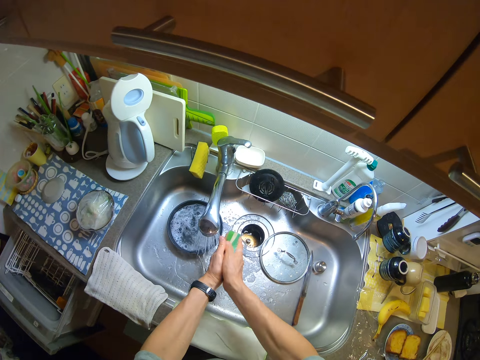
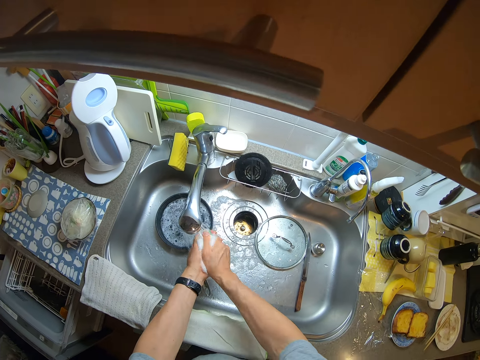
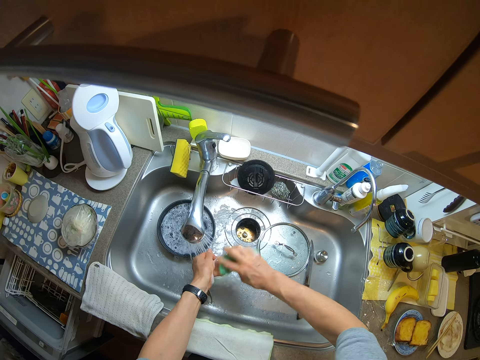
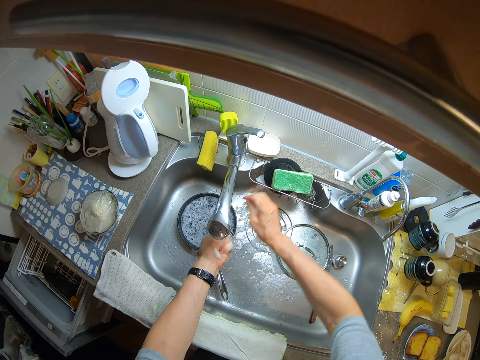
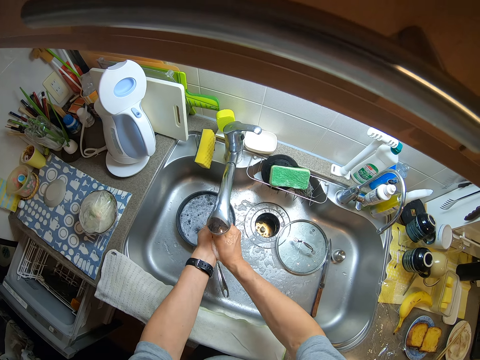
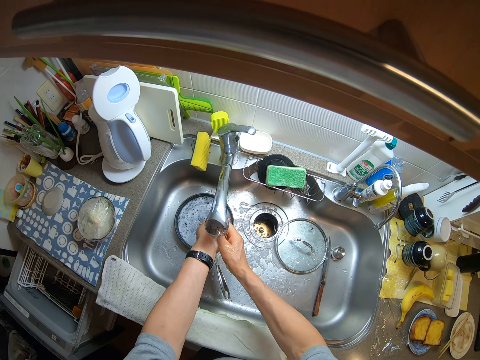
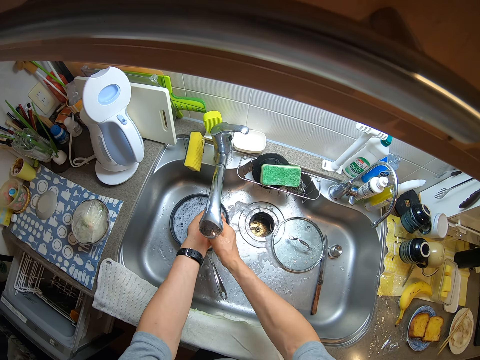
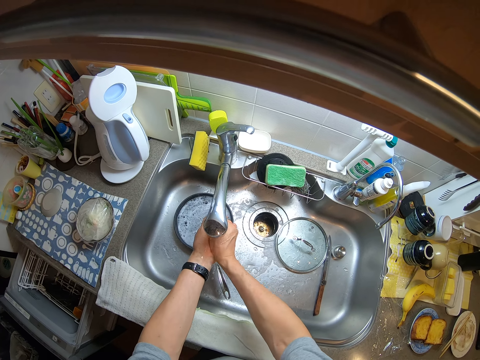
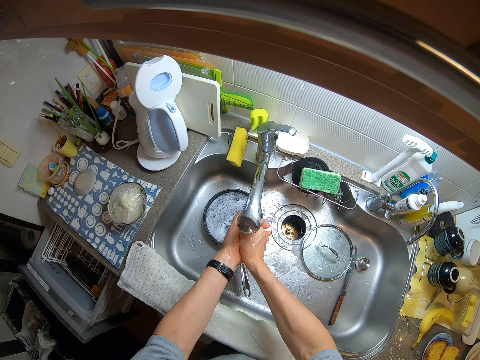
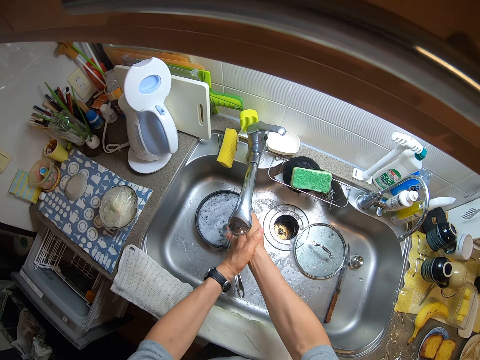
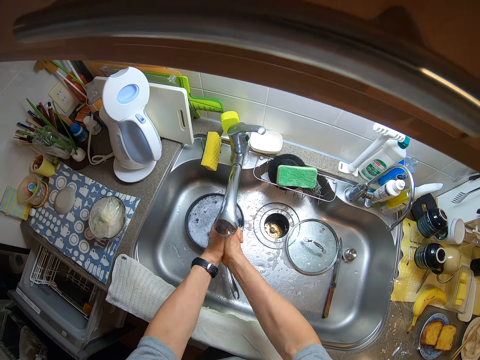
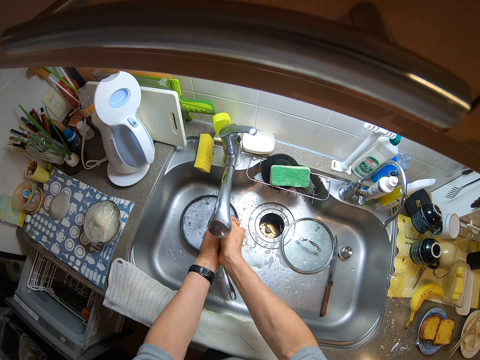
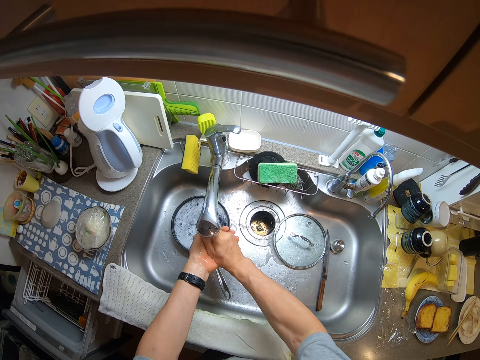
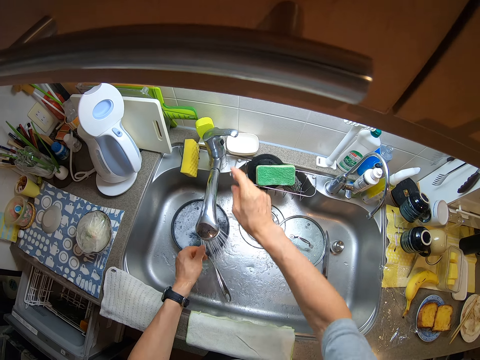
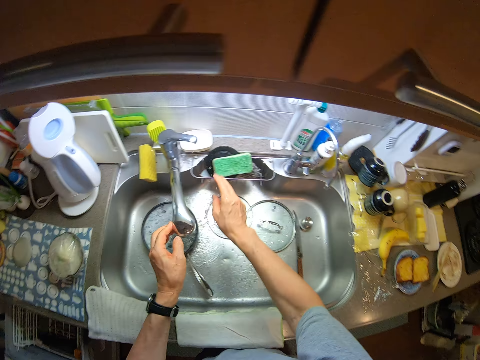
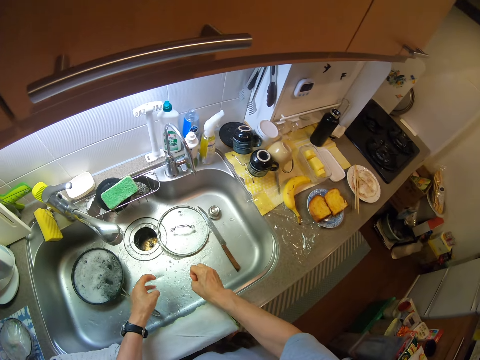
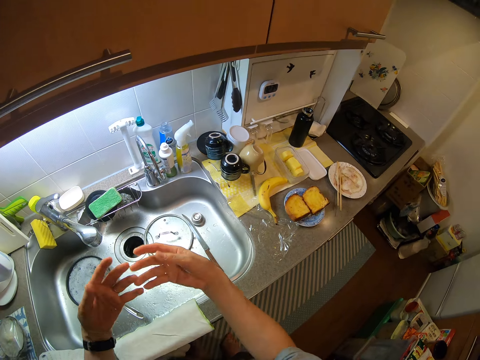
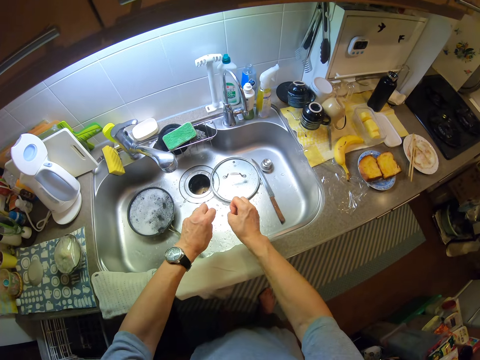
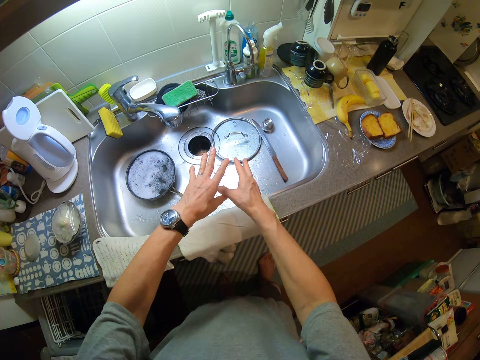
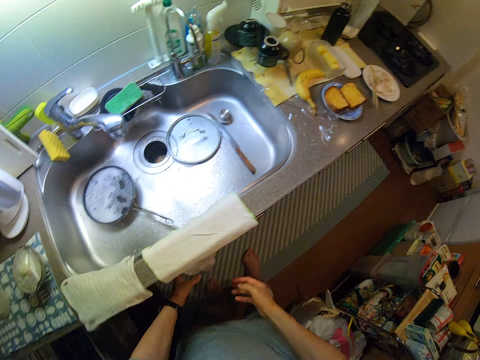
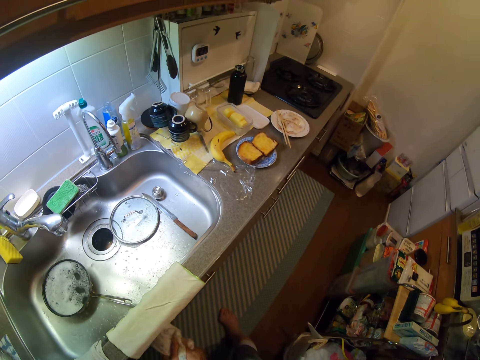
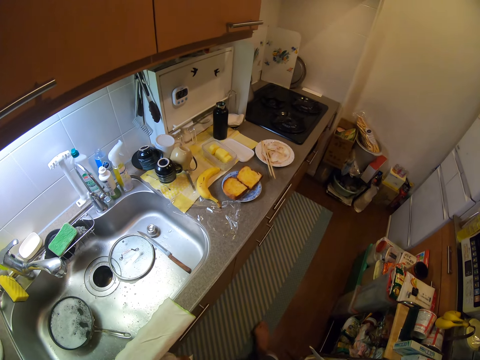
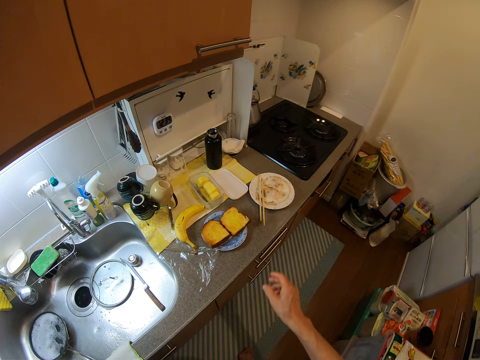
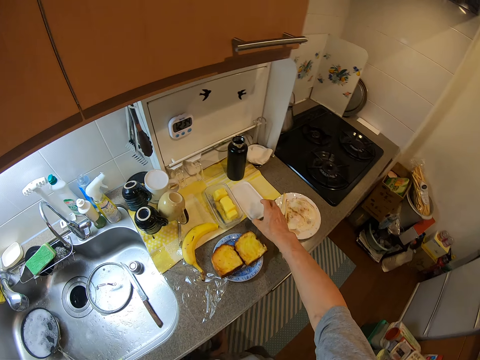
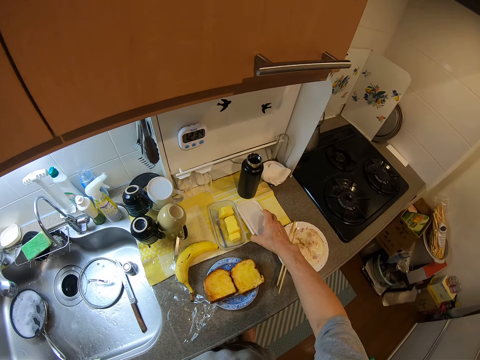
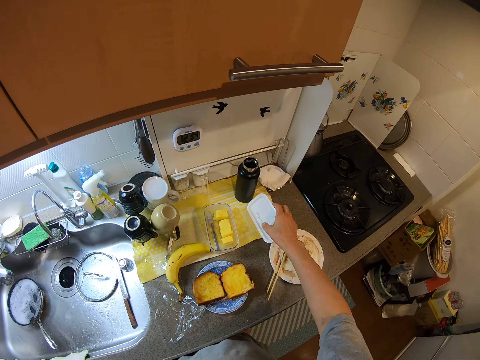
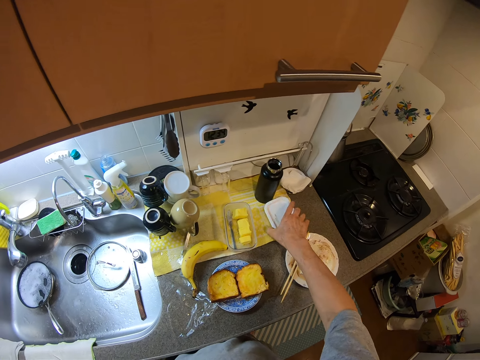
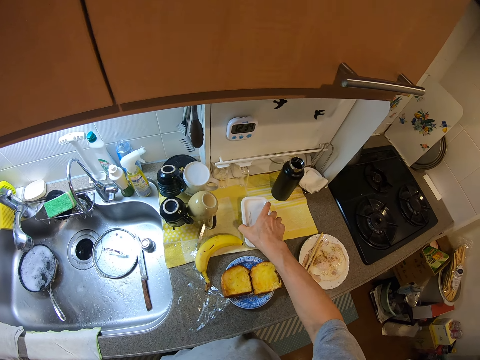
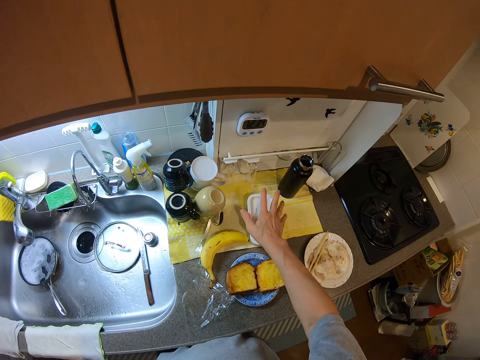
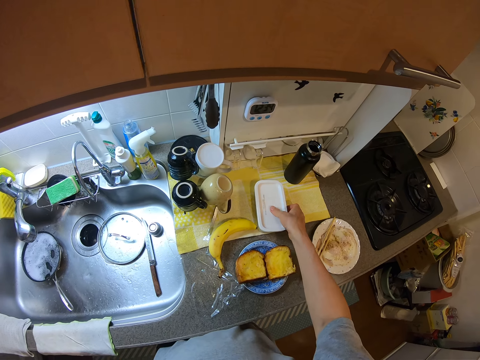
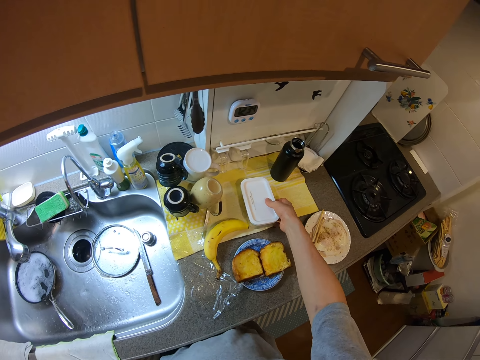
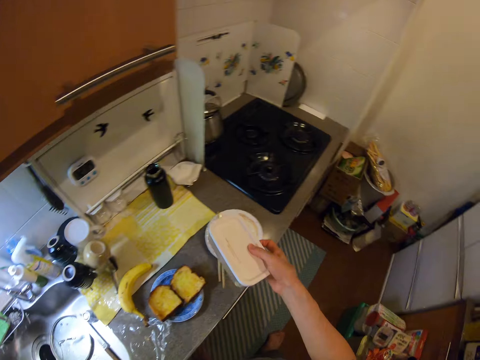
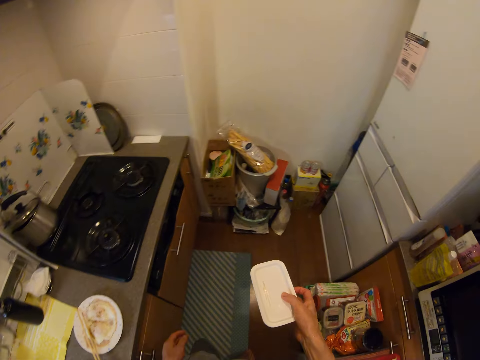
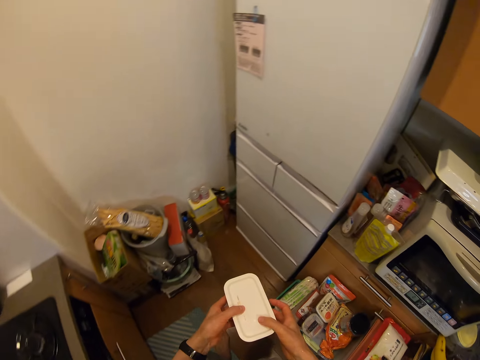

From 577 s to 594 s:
The camera wearer drops the sponge in the sponge case. She rinses her hand. She turns off the tap and moves the tap. She flaps her hands. She wipes her hand with a napkin. She picks up a food container lid on the mat. She covers a plate of cheese with the lid. She carries the plate of cheese with her right hand and picks it up.

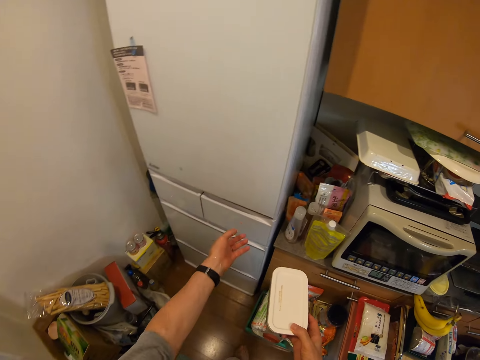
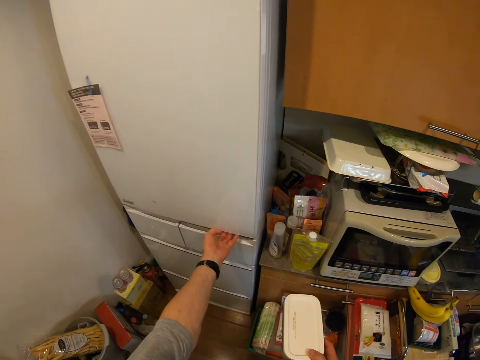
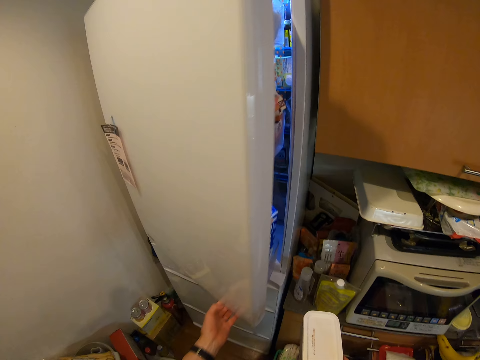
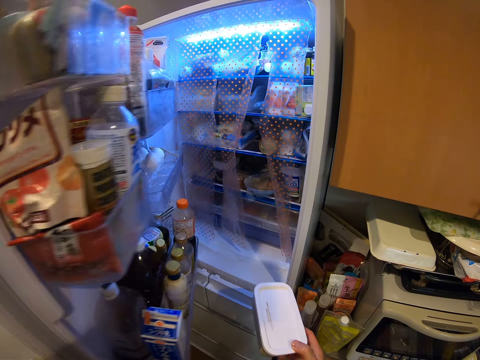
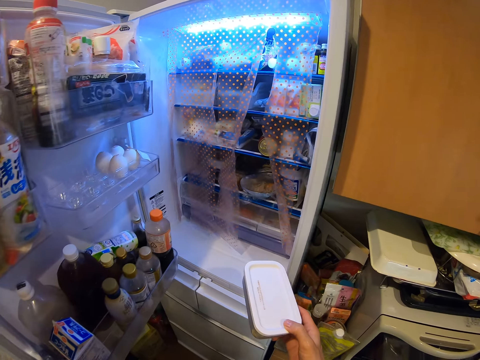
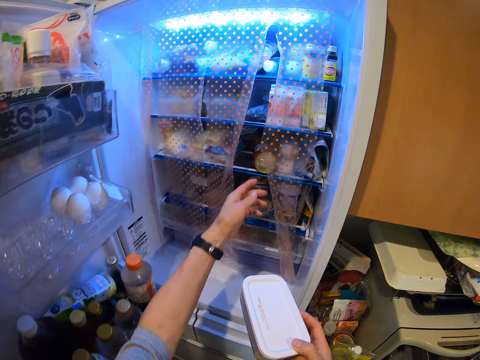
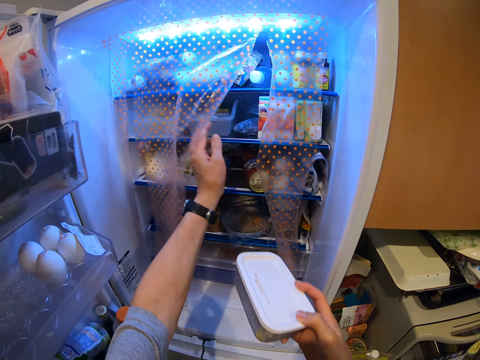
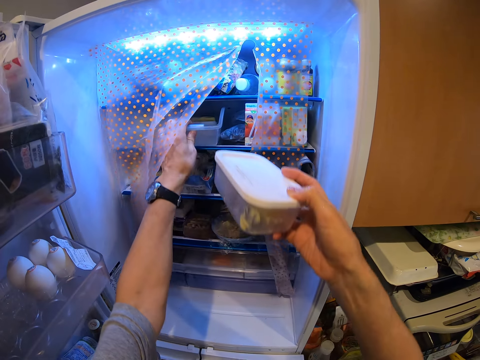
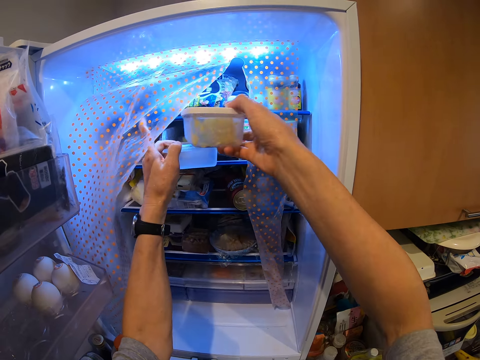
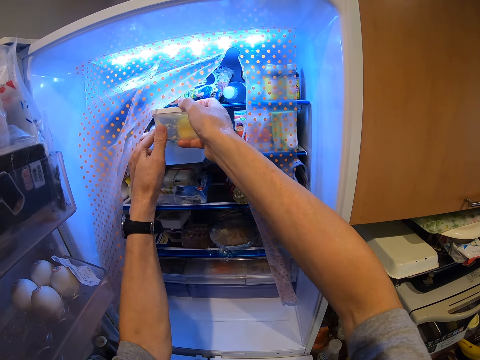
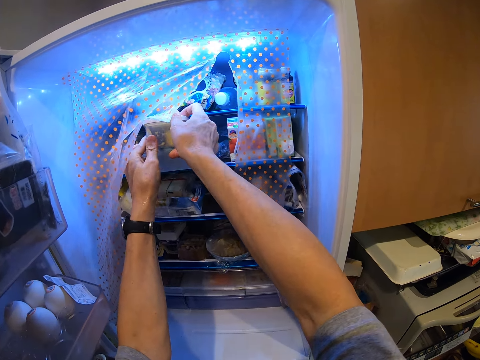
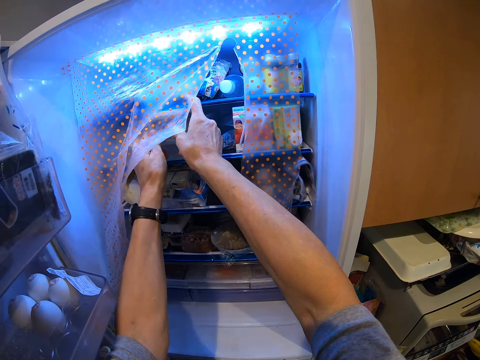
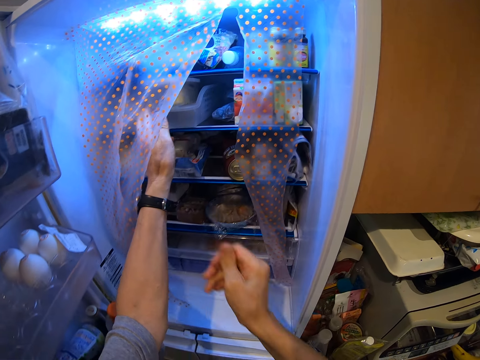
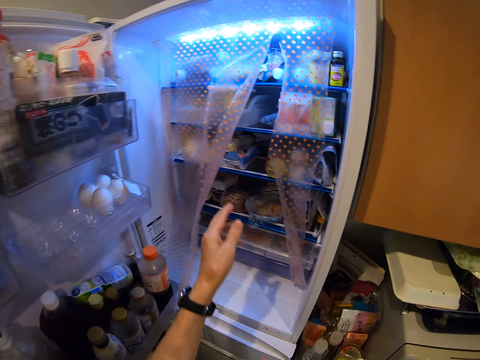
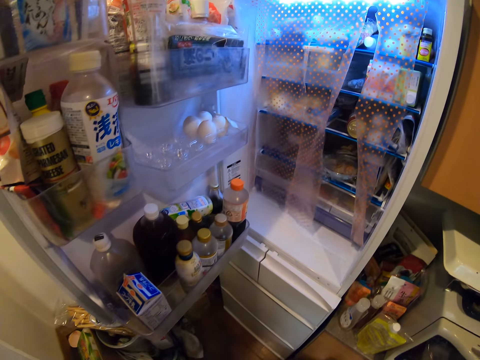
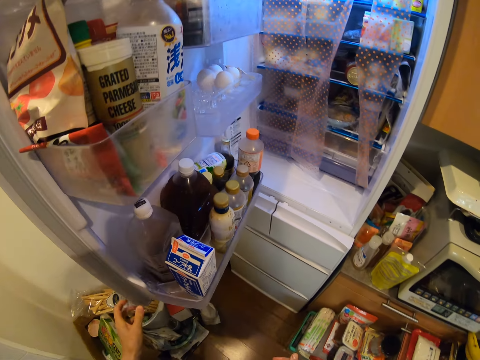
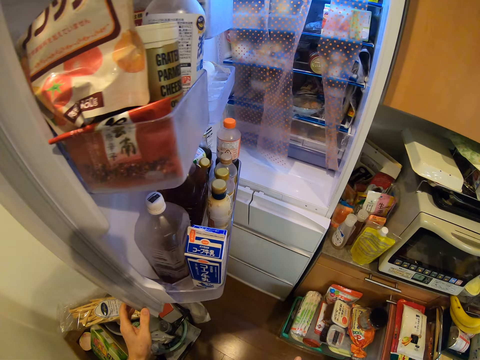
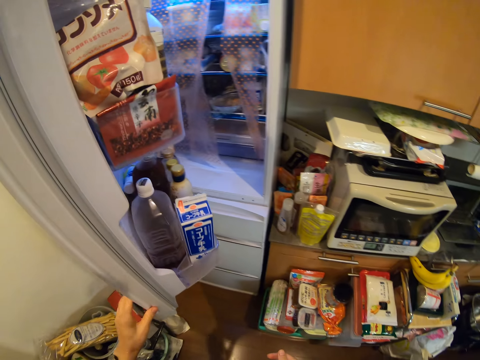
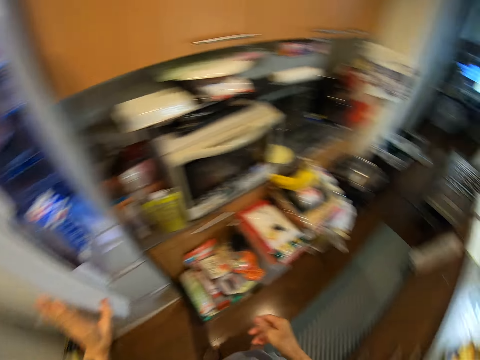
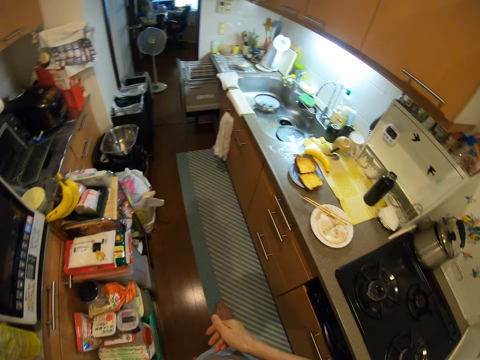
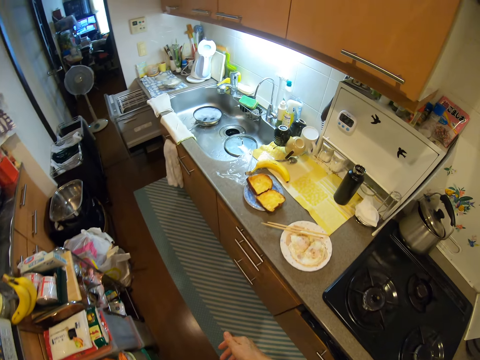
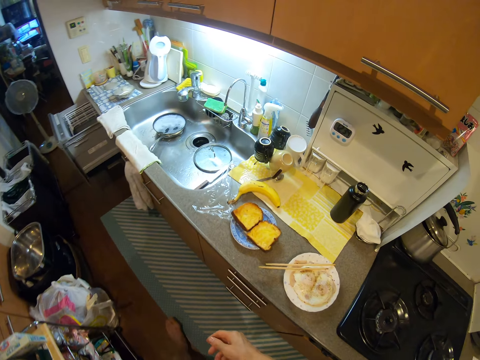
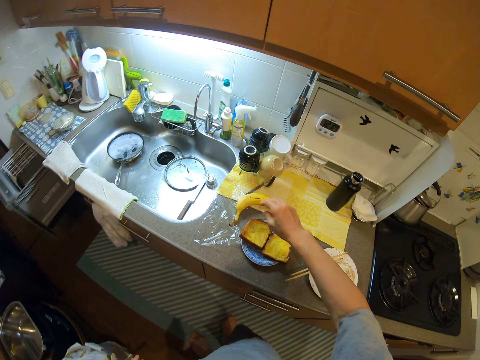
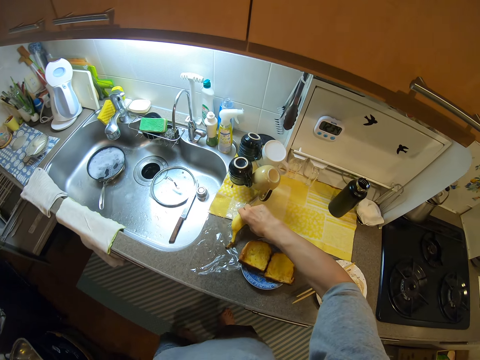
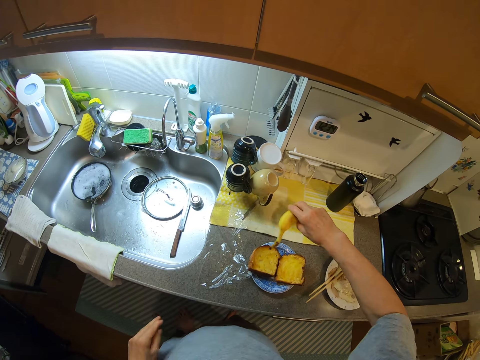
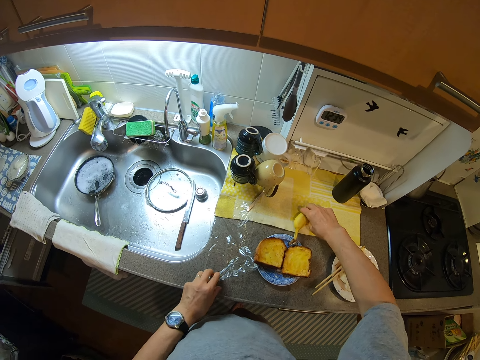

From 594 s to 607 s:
The camera wearer opens the fridge with her left hand. She moves a strip curtain with her left hand. She moves a plate with her left hand. She drops the plate of cheese on the plate in the fridge. She closes the fridge with her left hand. She picks up a banana on the sink with her right hand, moves the banana and drops the banana on the mat.
